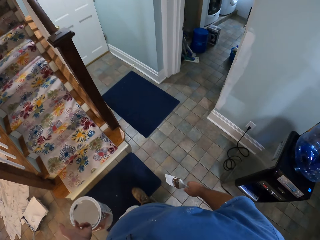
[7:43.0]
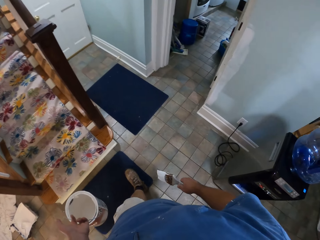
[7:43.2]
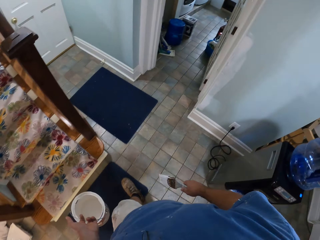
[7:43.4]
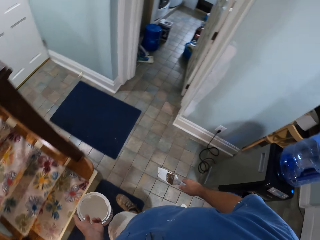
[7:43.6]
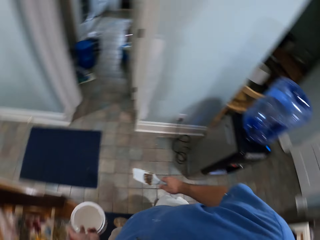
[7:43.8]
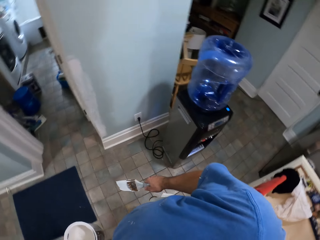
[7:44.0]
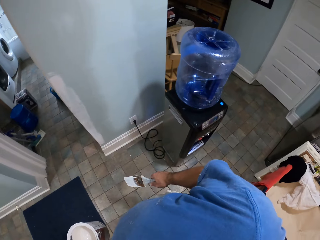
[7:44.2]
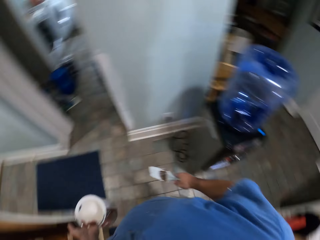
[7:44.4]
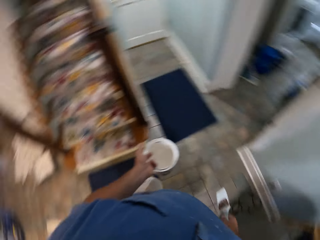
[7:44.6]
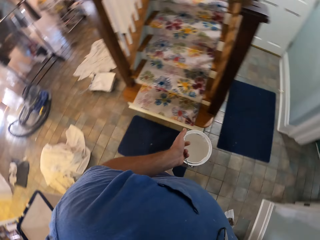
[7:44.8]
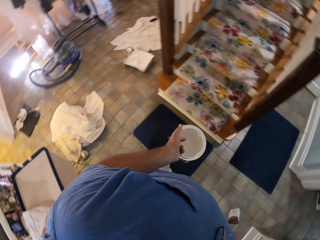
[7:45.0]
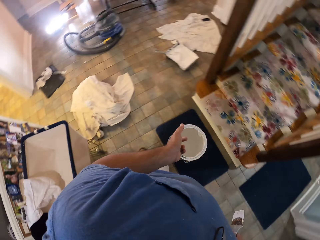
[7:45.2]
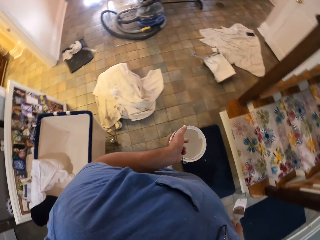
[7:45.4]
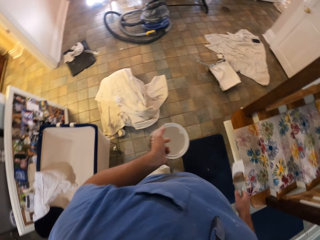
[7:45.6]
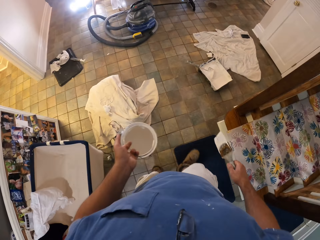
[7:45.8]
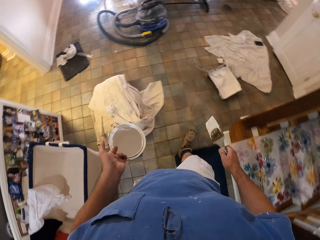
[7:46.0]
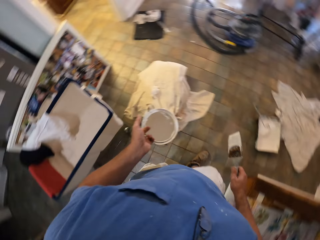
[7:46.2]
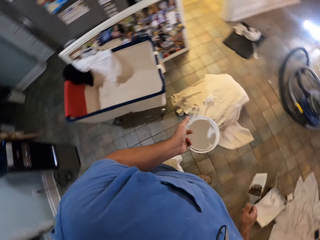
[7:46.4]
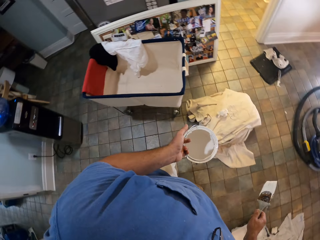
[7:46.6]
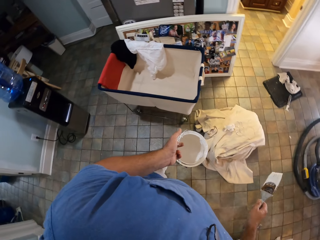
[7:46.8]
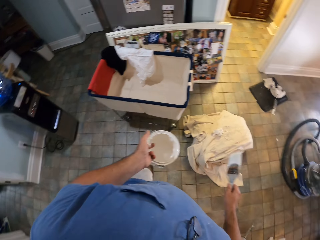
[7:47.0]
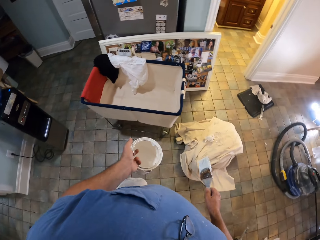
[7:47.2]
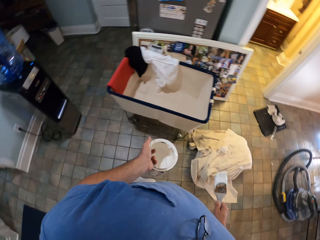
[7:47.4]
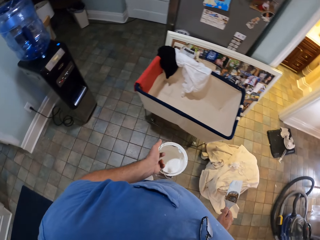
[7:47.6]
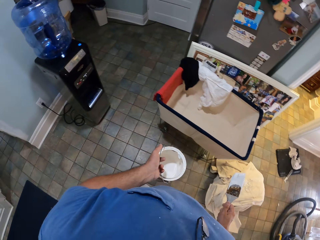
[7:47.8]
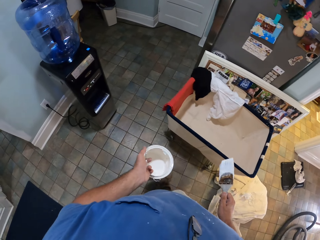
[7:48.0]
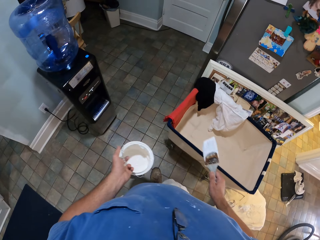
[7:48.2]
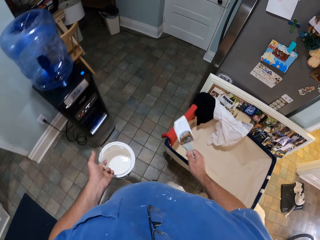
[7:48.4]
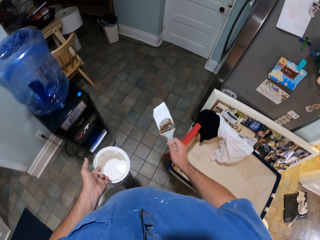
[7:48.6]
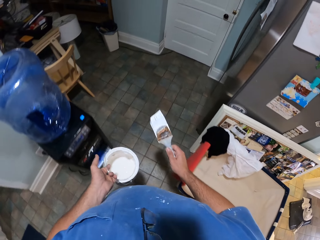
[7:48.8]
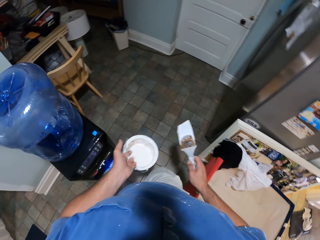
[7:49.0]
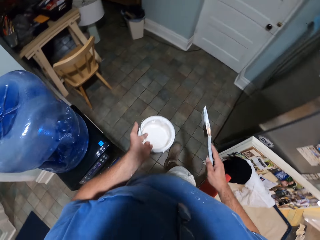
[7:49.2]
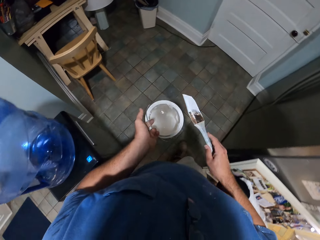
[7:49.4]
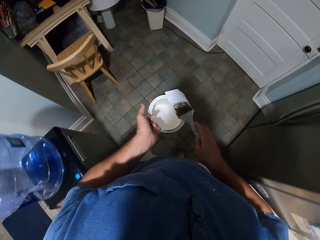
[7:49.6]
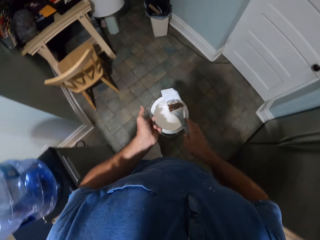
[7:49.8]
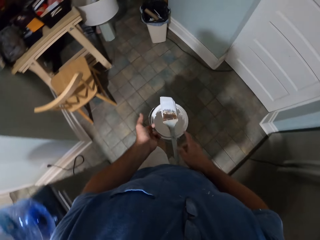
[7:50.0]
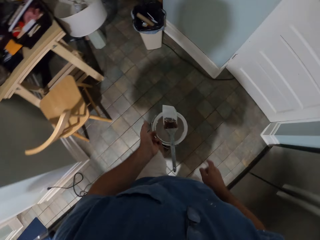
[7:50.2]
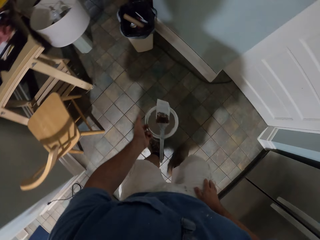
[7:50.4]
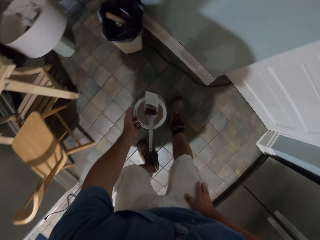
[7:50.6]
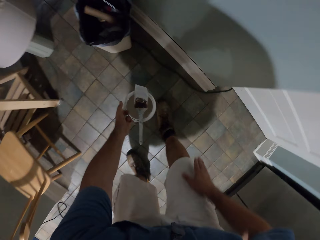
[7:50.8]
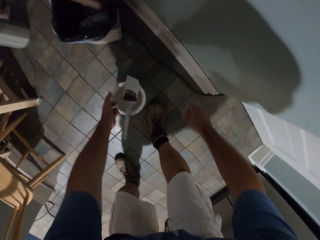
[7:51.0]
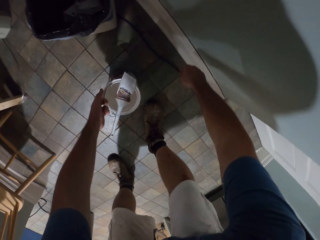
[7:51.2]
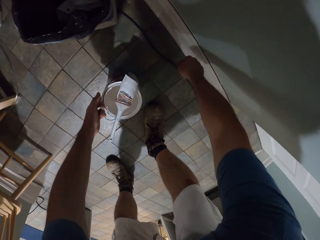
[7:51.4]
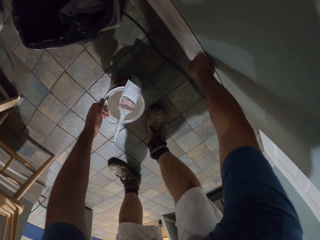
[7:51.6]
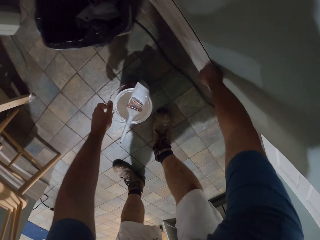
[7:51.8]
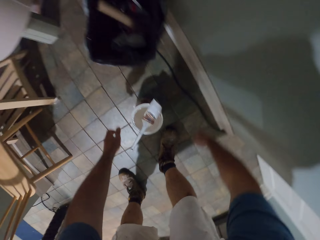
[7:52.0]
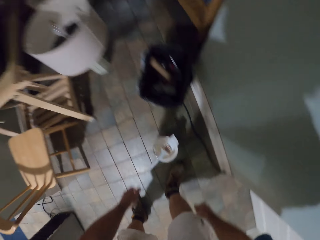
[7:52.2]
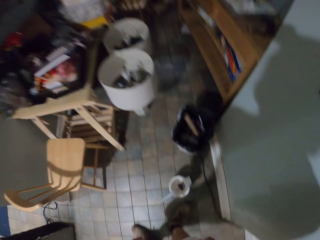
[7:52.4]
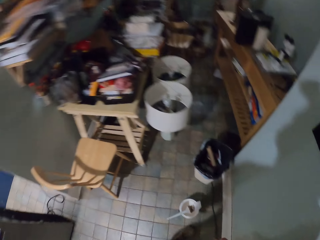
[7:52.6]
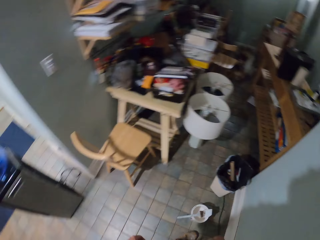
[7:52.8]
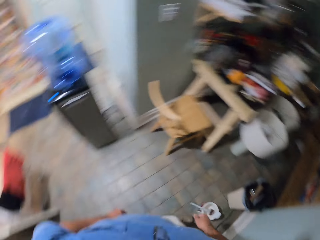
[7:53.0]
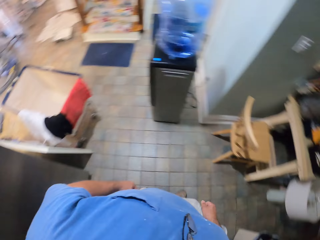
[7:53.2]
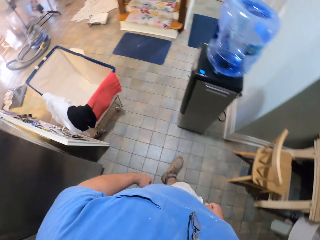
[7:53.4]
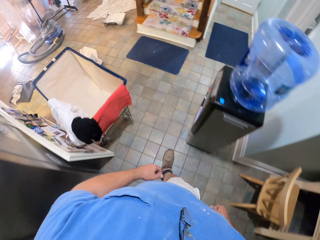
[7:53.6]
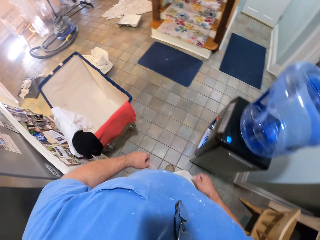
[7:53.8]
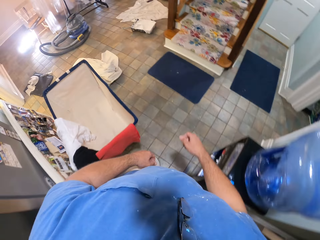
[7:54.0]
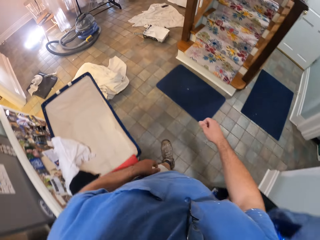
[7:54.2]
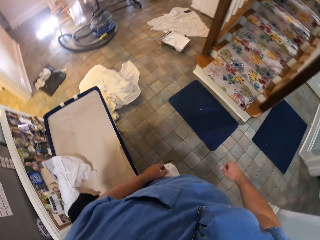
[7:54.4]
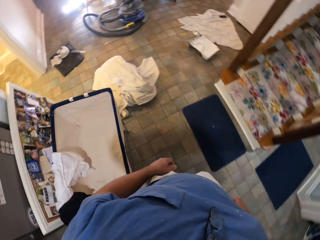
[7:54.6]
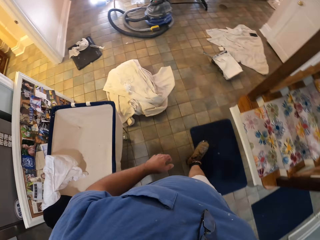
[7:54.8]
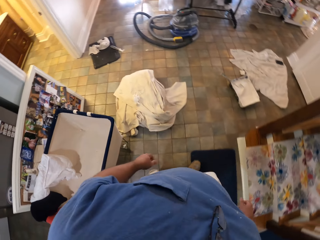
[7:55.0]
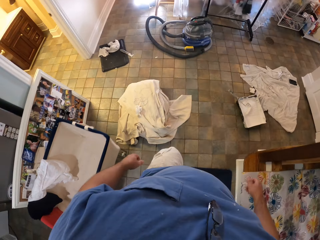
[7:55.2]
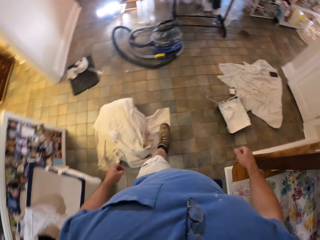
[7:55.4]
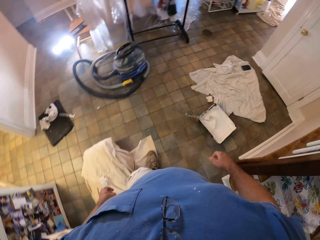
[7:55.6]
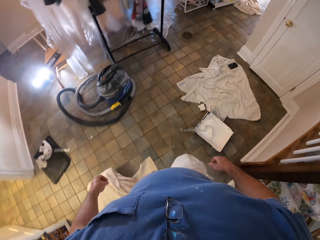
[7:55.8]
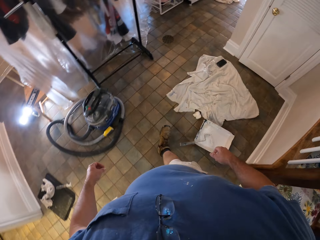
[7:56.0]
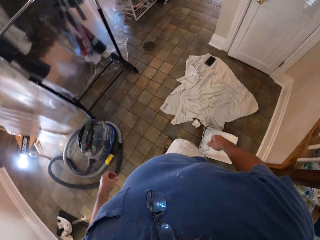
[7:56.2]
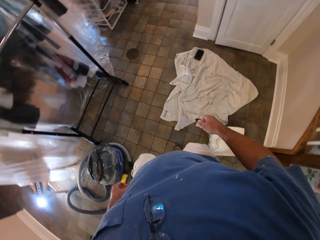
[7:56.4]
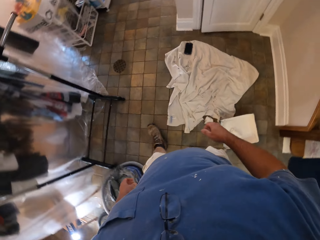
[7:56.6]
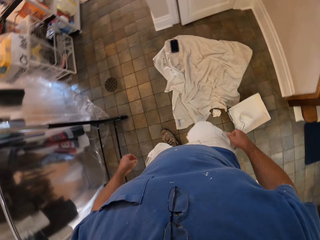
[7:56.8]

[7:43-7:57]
The camera wearer turns around. They walk around the room. They look around the room. They place the paintbrush on the paint can. They walk around the room. They place the paint can on the ground. They knock the baseboard. They turn around. They walk around the room.

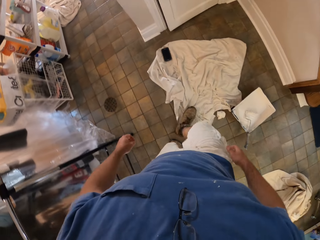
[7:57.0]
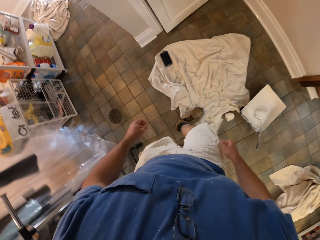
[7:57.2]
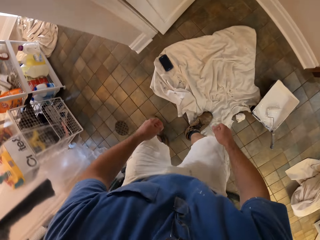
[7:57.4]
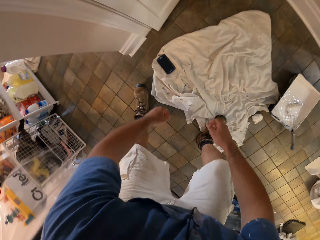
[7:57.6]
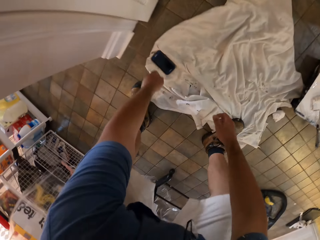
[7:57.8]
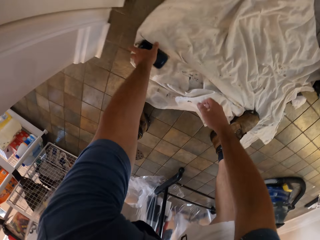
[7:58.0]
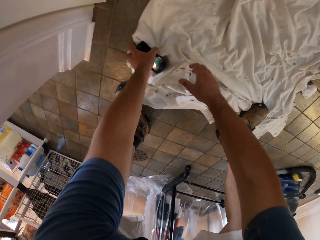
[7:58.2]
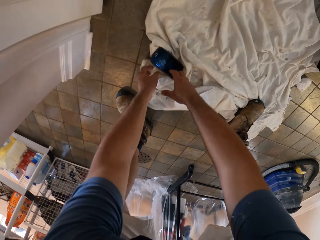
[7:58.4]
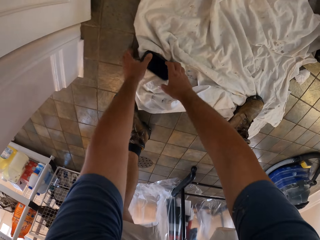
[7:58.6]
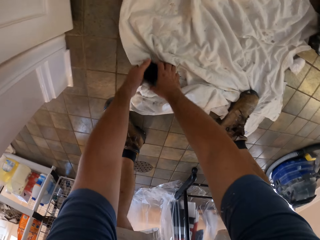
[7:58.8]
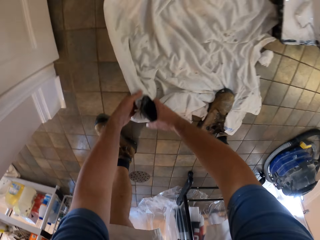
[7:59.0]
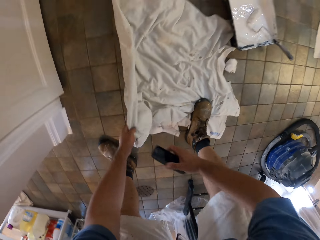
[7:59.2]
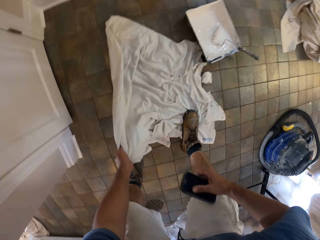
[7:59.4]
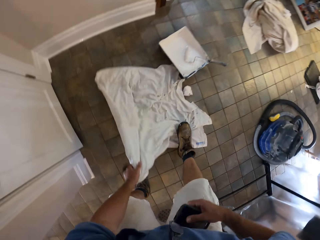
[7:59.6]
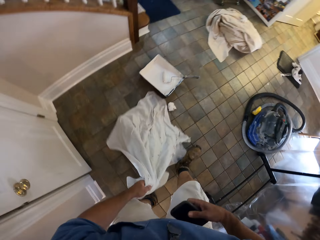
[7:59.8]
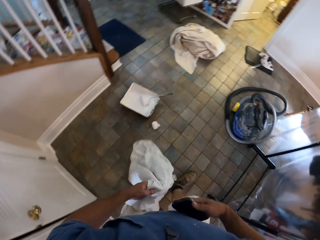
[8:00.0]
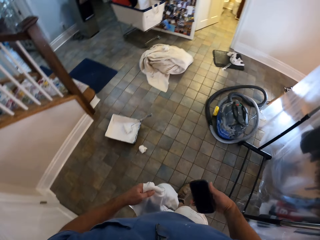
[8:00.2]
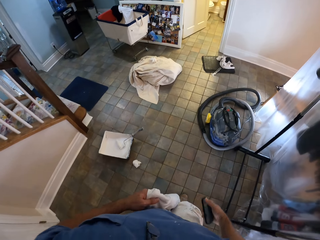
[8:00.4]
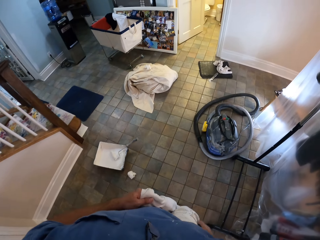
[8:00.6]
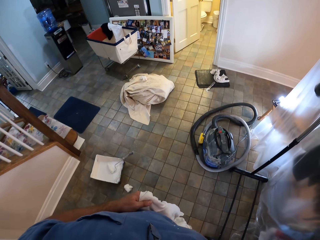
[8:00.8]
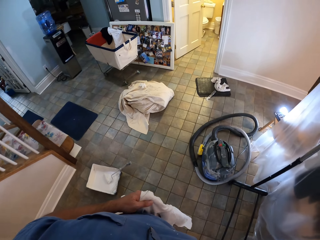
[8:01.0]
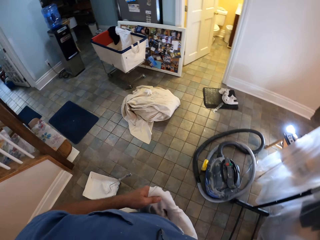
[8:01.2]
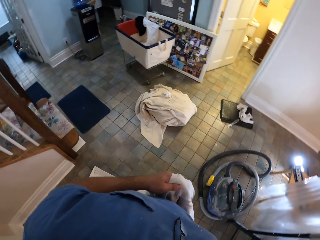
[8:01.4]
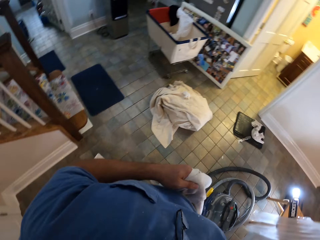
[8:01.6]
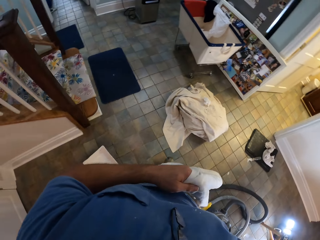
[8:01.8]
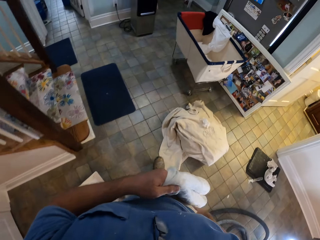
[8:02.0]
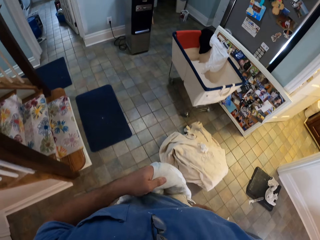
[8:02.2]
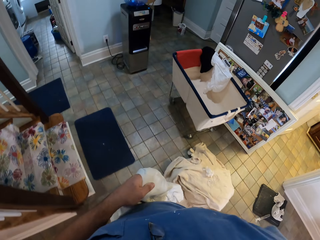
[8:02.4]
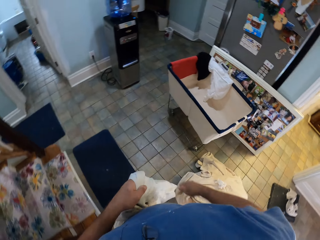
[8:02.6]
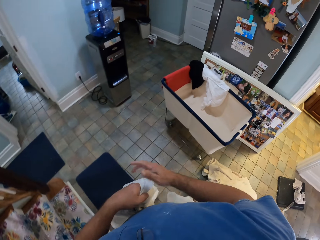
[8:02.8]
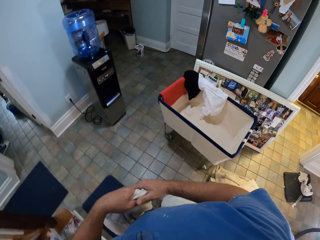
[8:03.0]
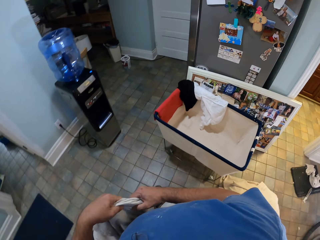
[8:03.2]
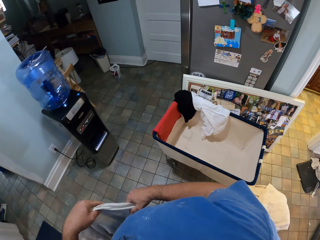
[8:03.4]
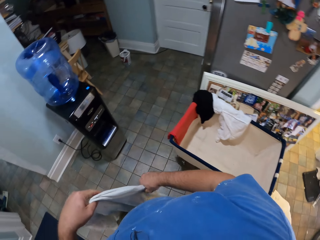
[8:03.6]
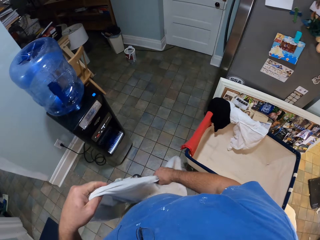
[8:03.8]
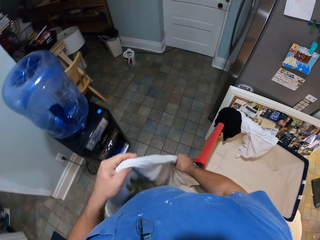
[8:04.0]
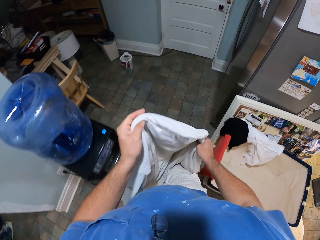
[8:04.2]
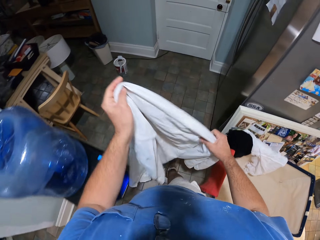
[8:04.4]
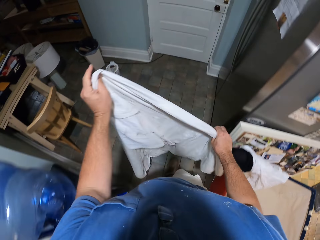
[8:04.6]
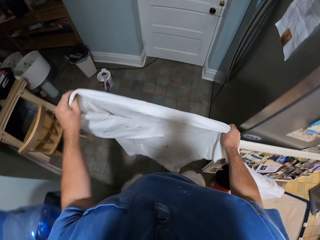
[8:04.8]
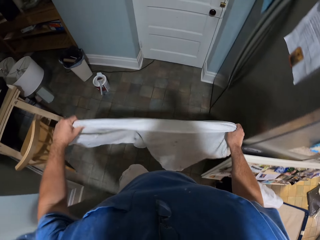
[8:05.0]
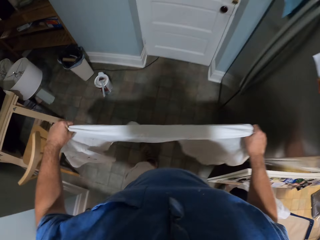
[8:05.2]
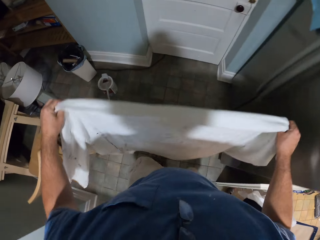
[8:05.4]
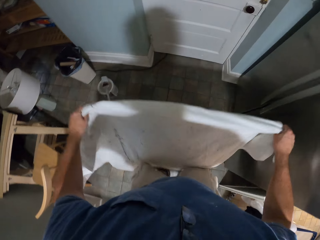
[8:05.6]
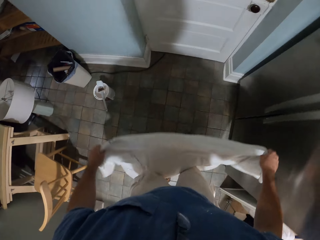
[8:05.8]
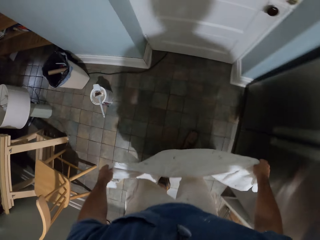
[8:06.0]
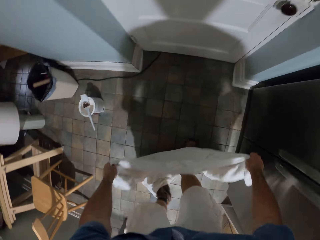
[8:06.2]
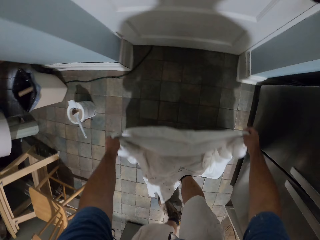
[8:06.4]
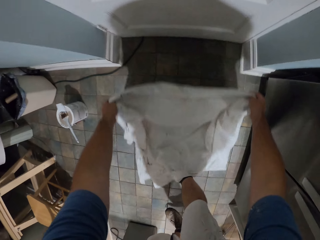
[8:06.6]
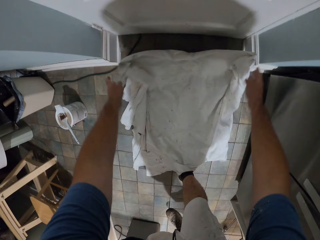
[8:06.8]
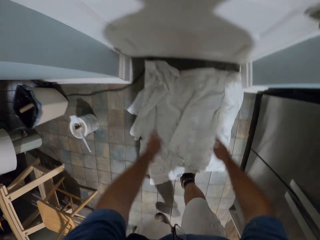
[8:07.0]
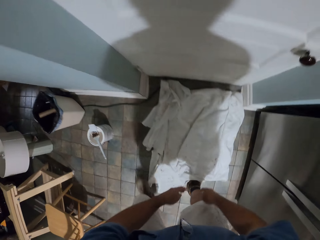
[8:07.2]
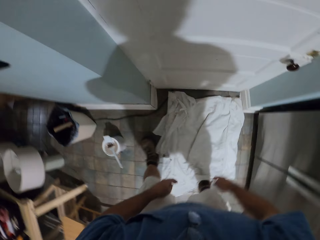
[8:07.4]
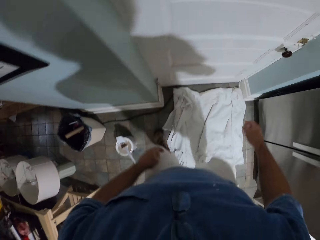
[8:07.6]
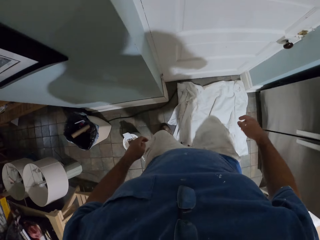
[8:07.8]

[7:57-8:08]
The camera wearer grabs a phone. He grabs the rag or rug on the floor. He walks around the room. He puts the phone in the pocket of his cargo shorts. He straightens the rug. He drops the rag on the floor at the entrance of another door. He moves the rug with his leg.
